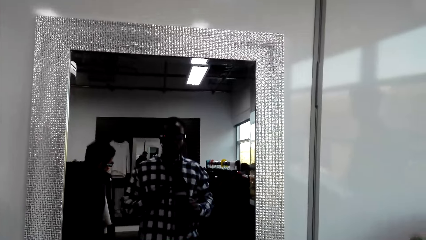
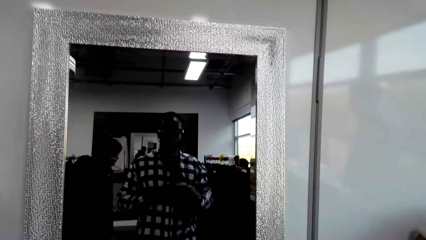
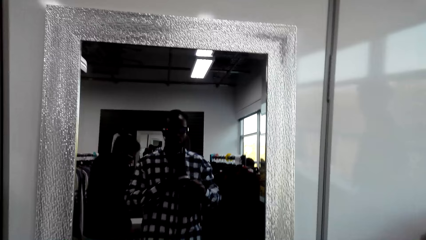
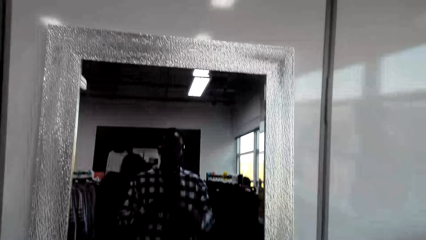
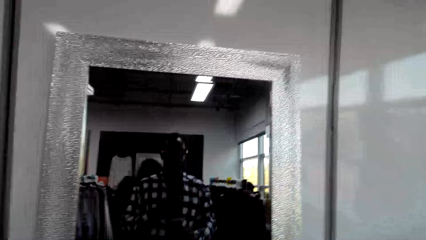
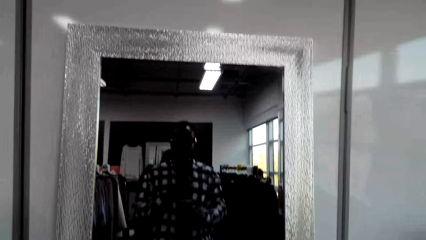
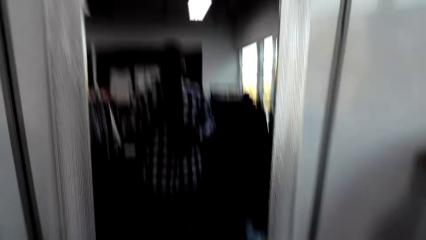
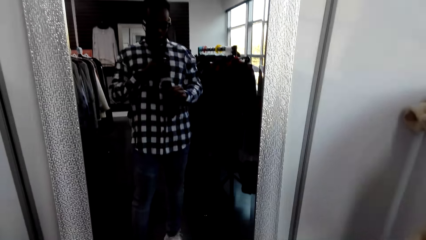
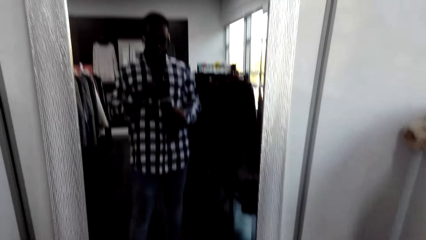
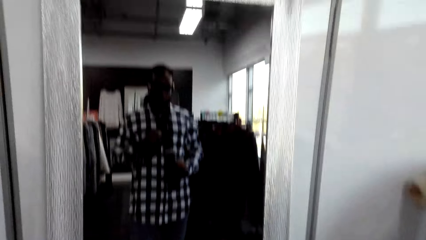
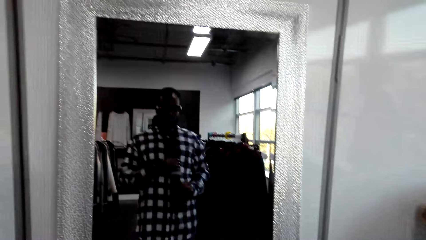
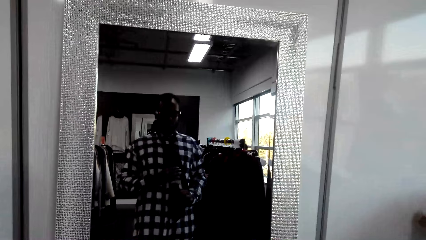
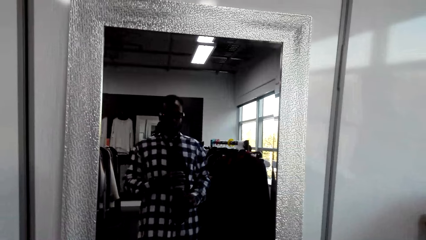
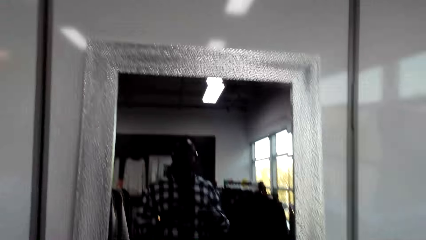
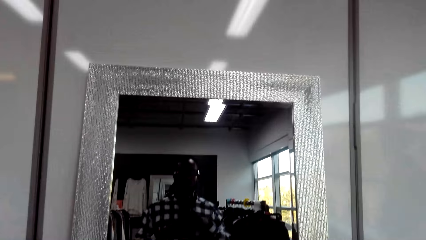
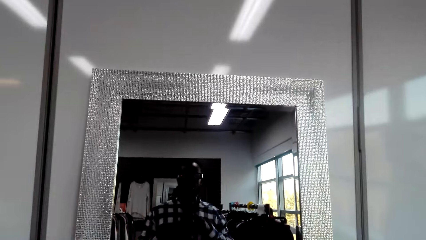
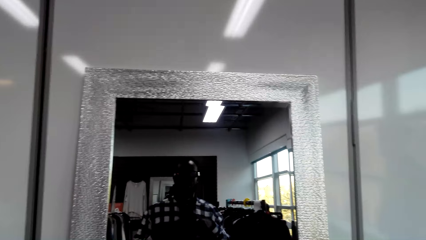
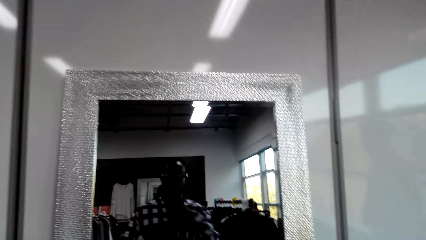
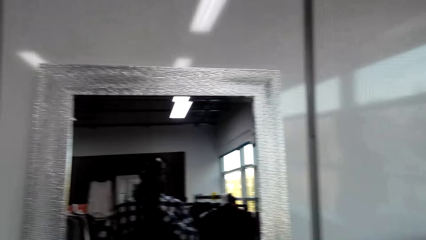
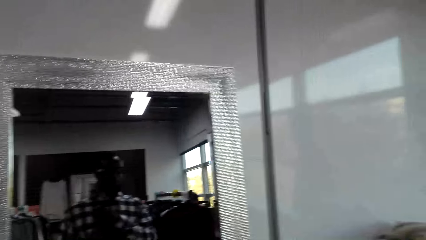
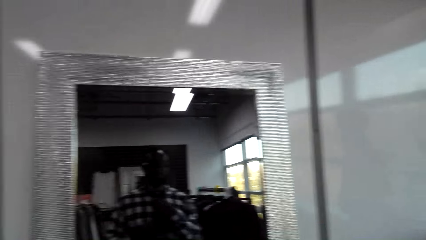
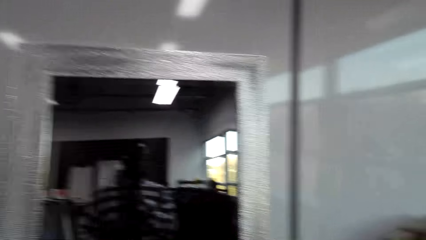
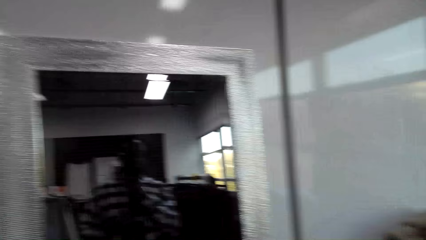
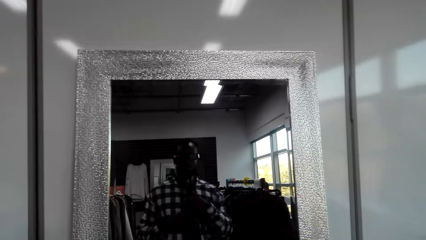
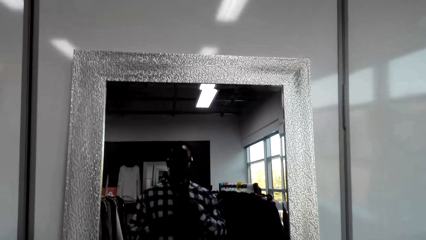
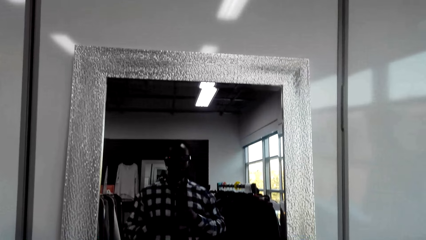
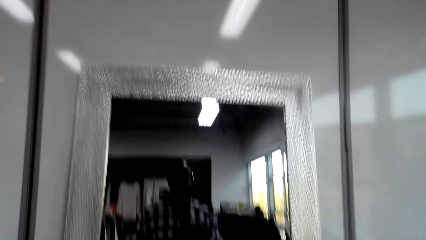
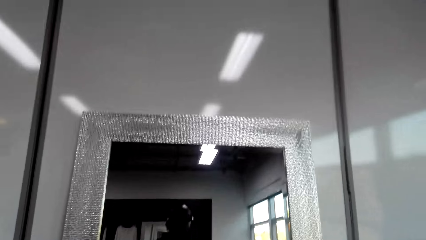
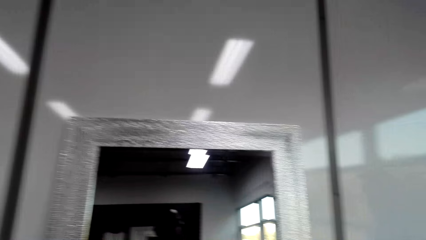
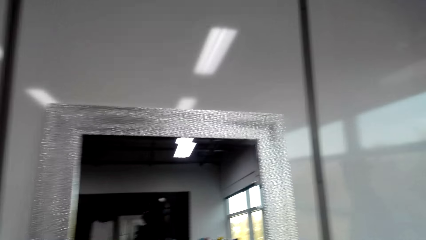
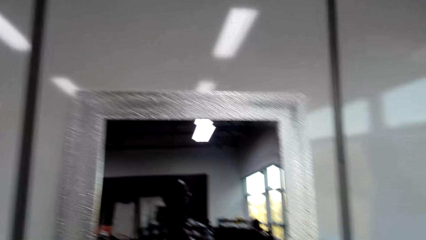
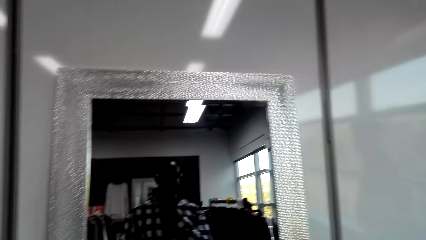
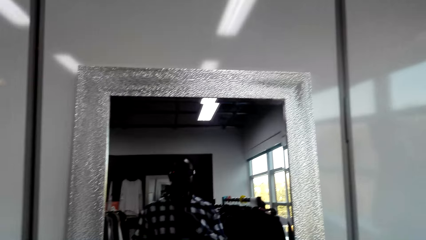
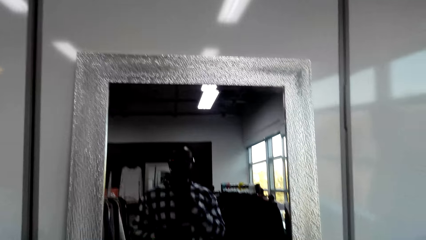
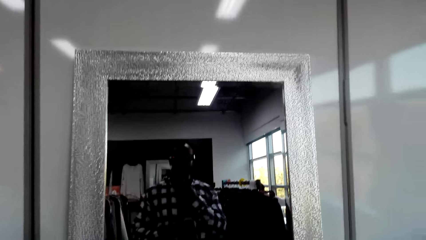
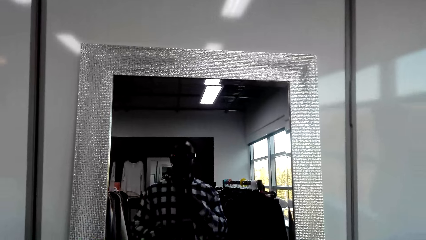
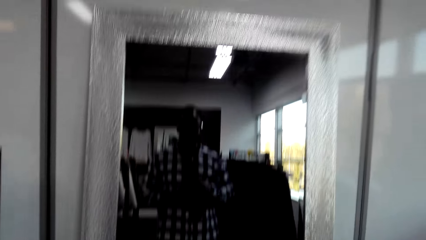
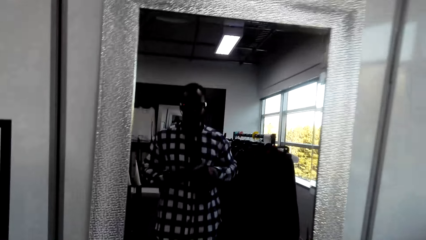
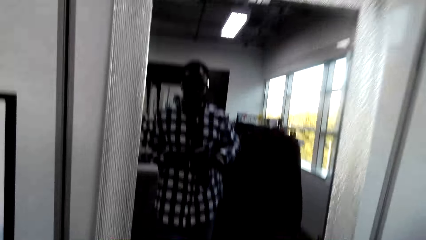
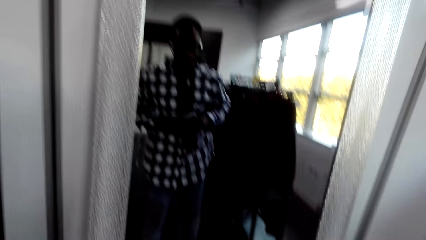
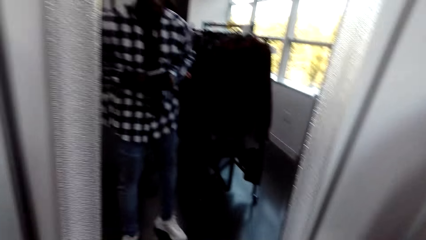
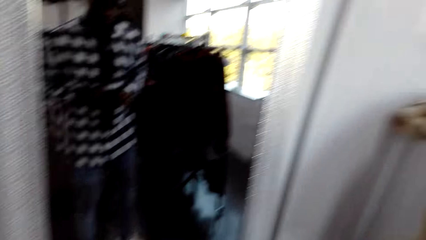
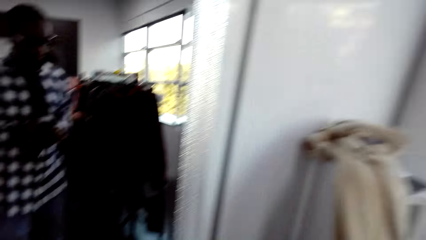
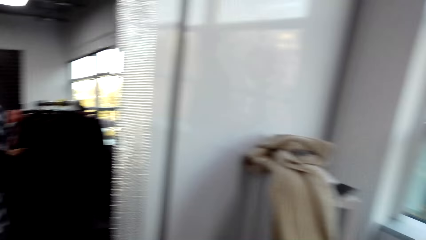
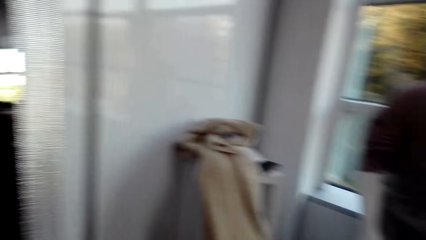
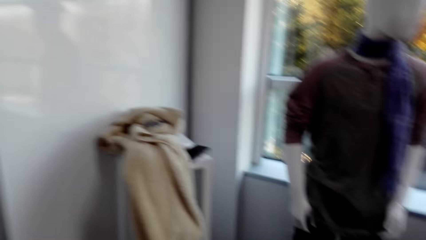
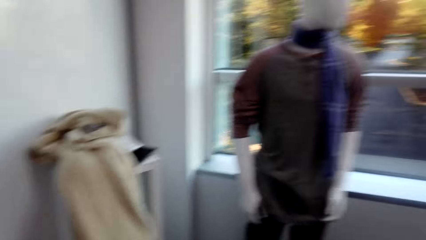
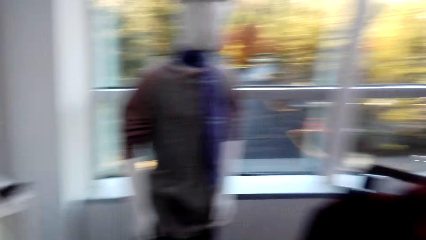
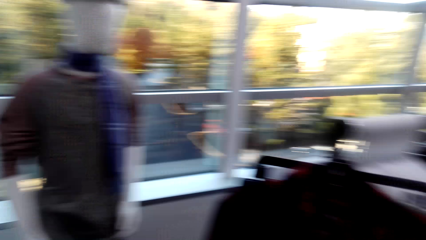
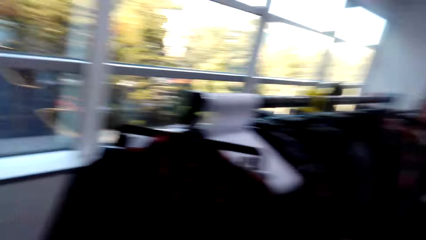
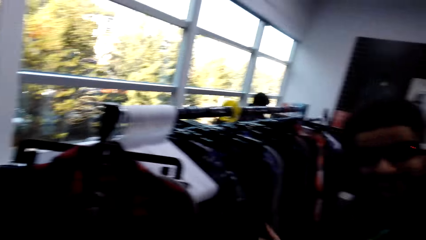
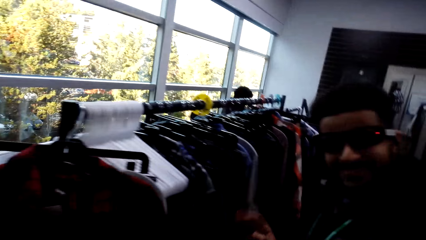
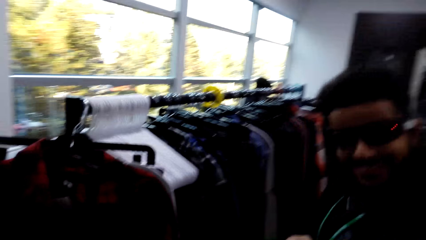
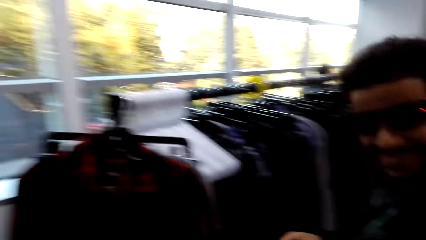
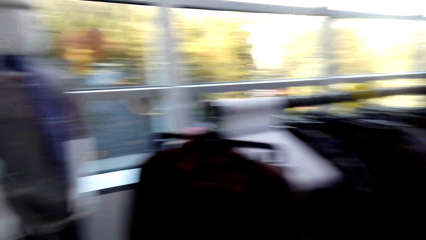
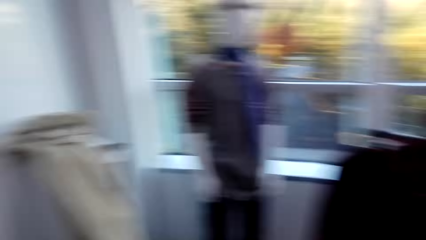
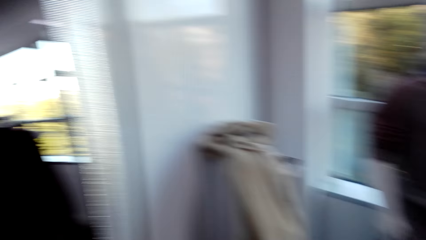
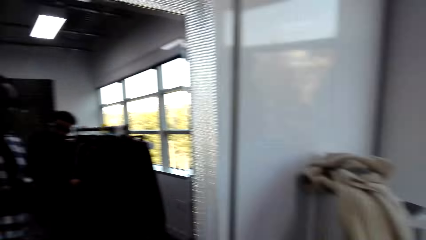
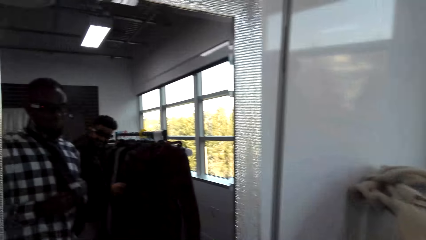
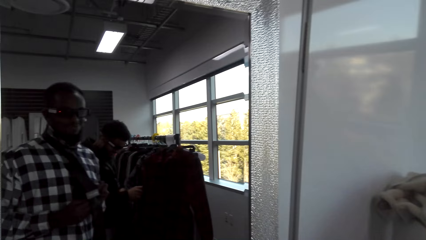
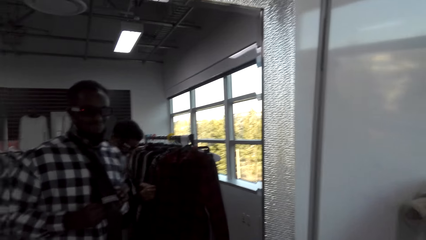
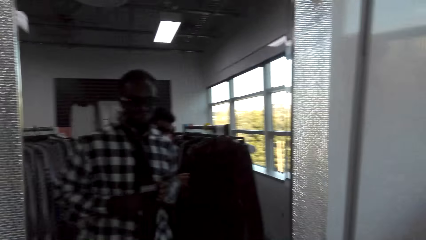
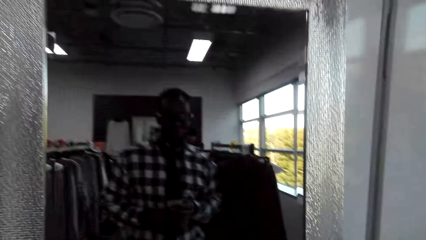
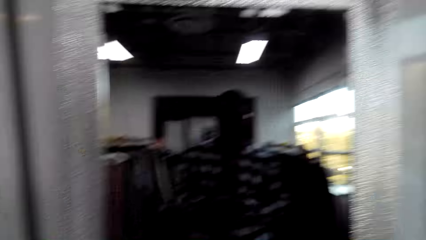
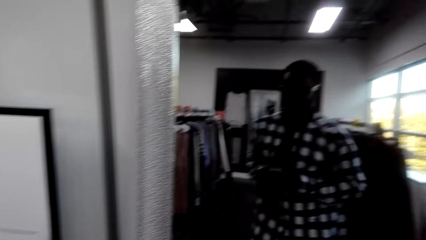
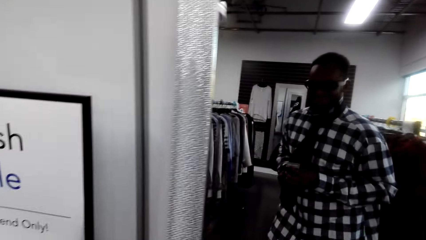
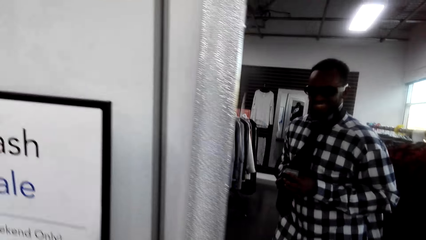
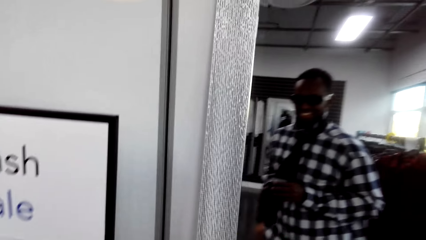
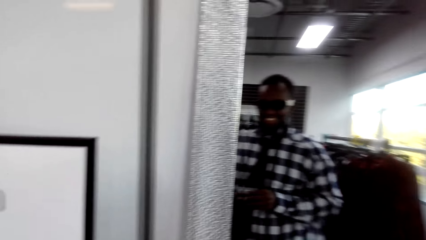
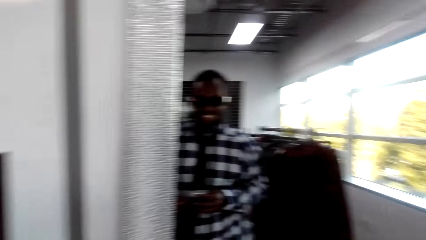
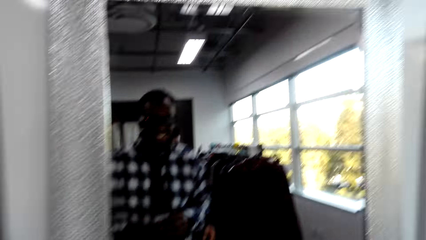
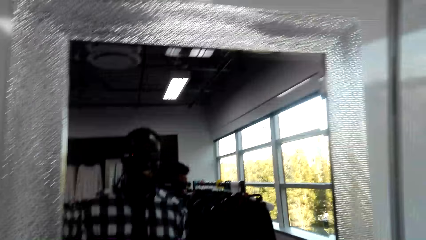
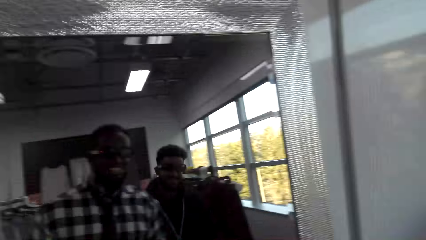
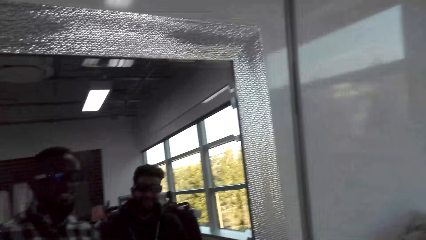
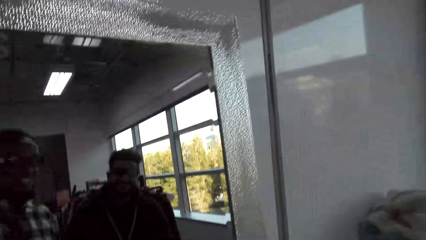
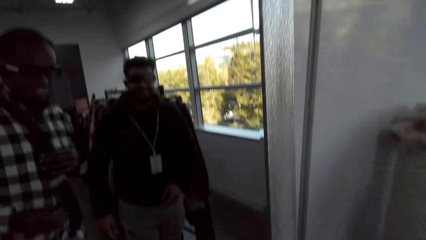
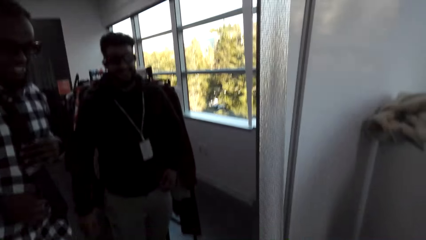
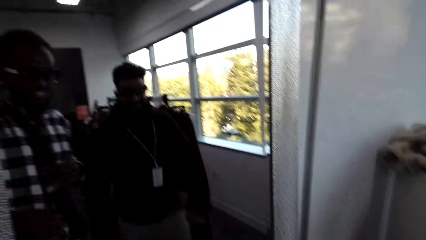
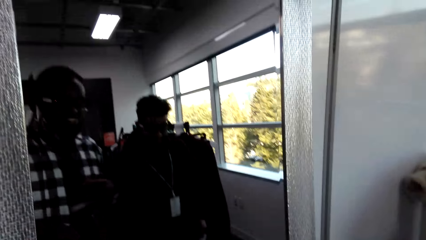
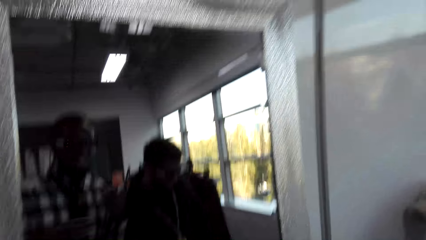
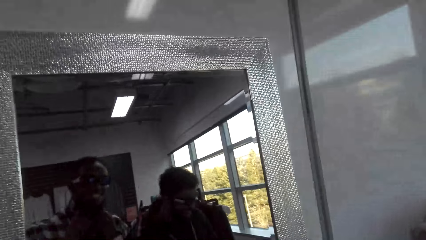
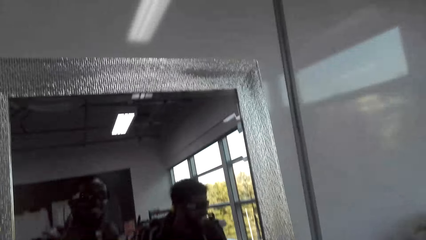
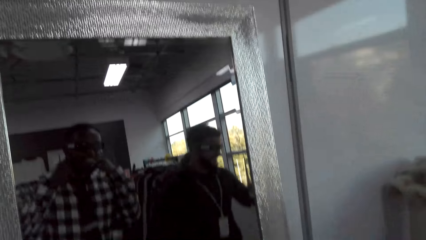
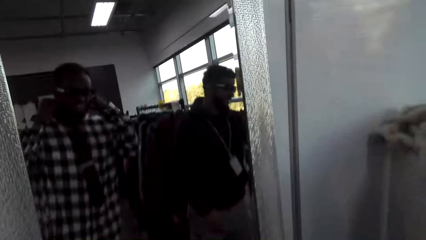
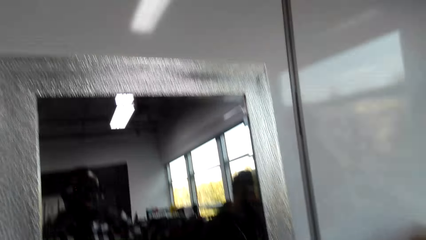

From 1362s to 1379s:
The camera wearer adjusts a tie on his neck. He turns around the shop. He looks around the room. He turns towards the mirror. He converses with a man.
